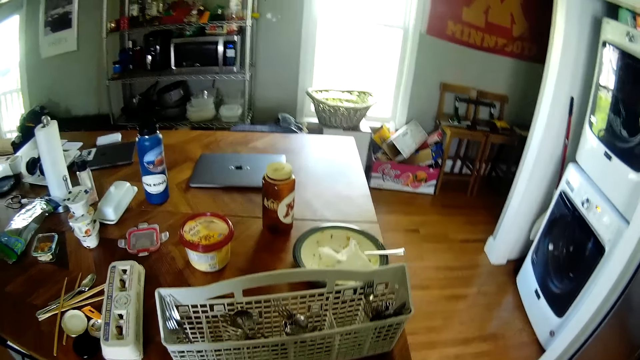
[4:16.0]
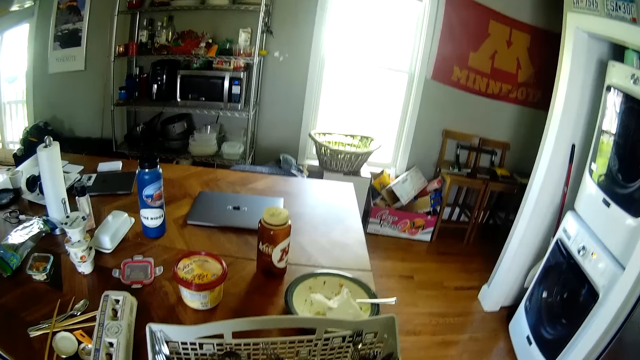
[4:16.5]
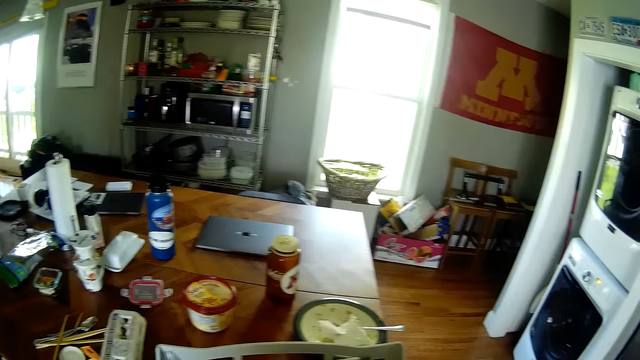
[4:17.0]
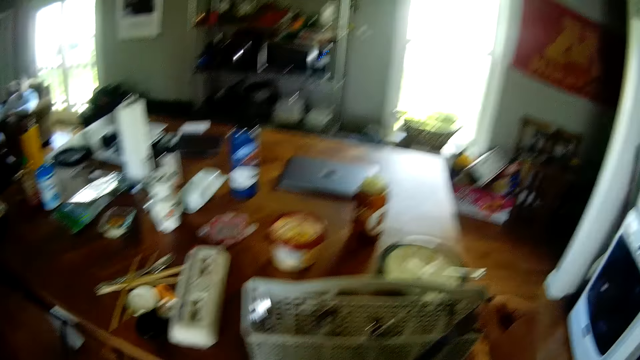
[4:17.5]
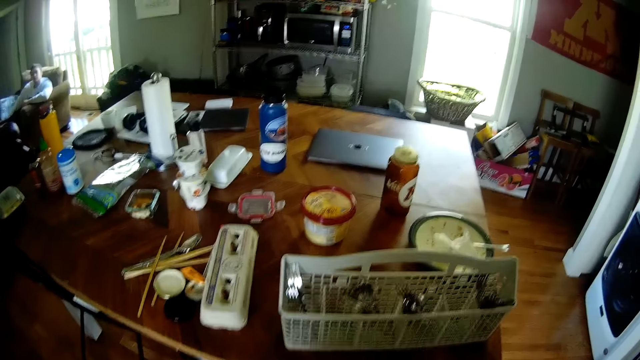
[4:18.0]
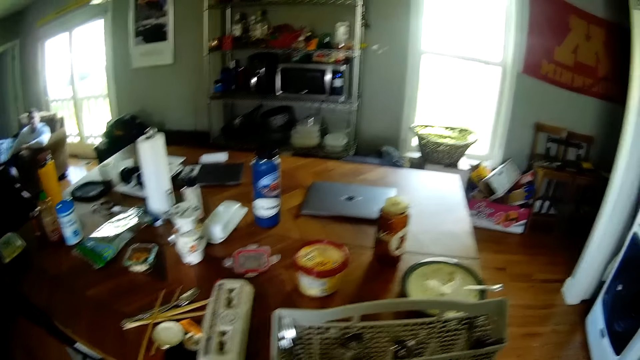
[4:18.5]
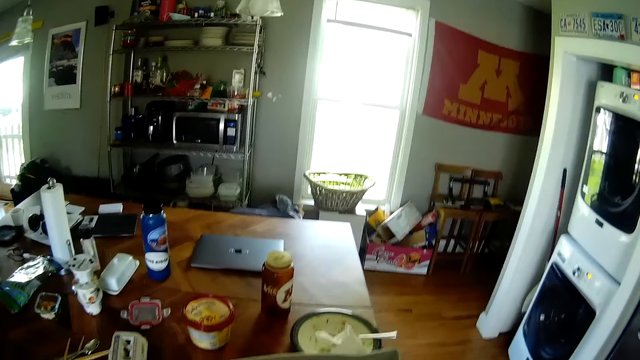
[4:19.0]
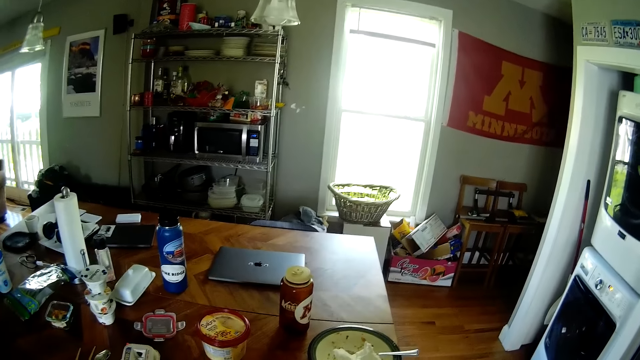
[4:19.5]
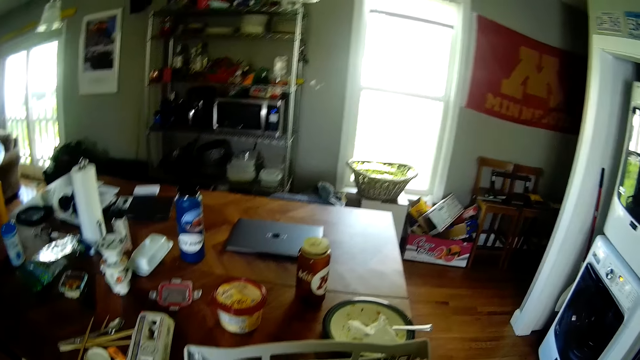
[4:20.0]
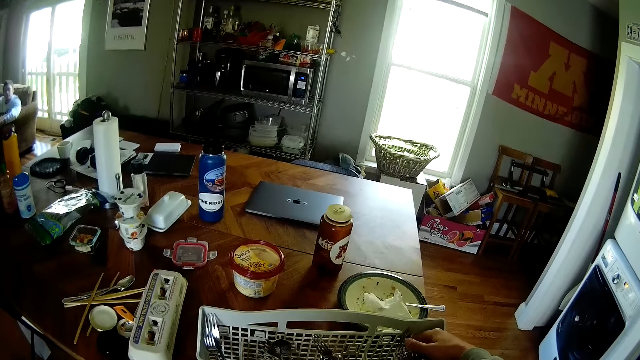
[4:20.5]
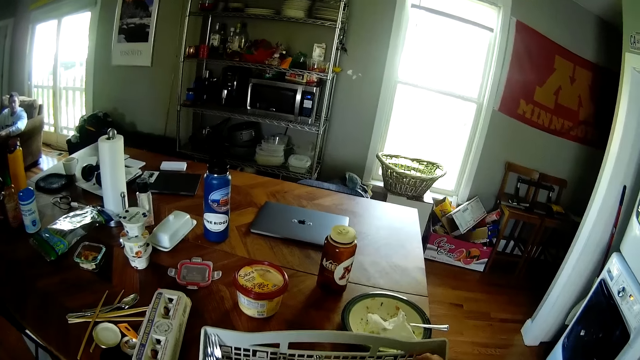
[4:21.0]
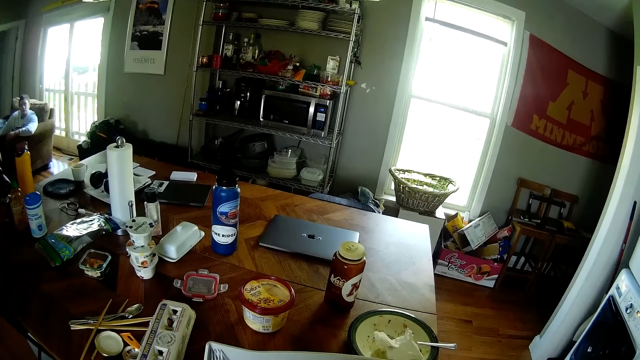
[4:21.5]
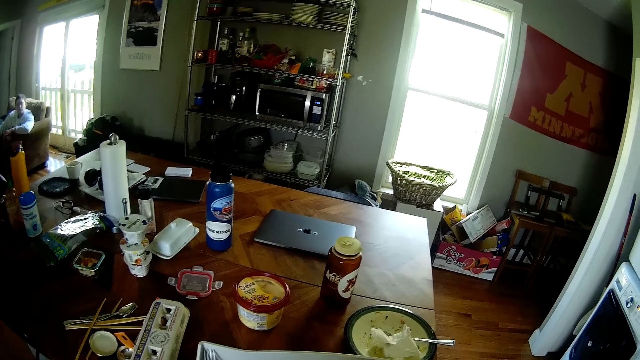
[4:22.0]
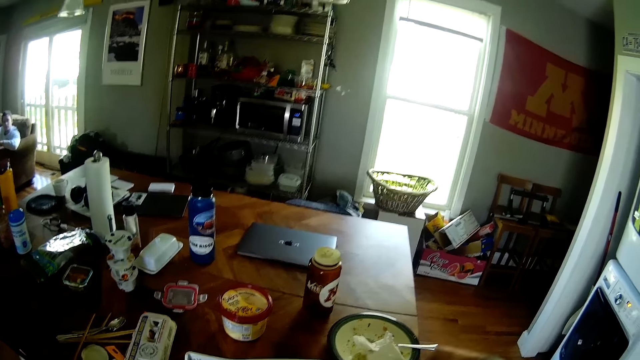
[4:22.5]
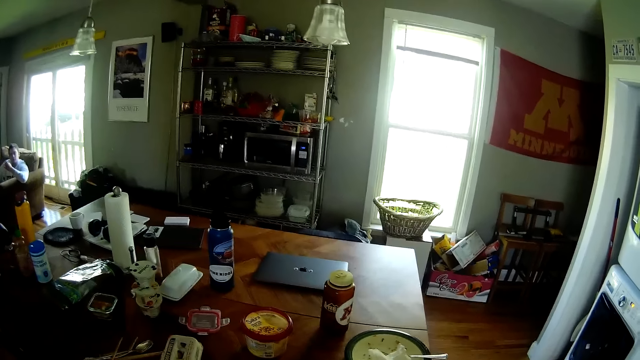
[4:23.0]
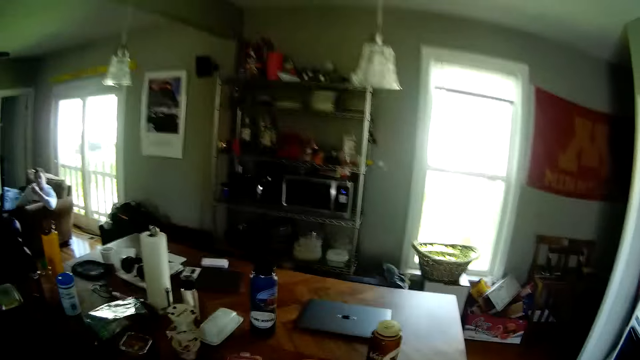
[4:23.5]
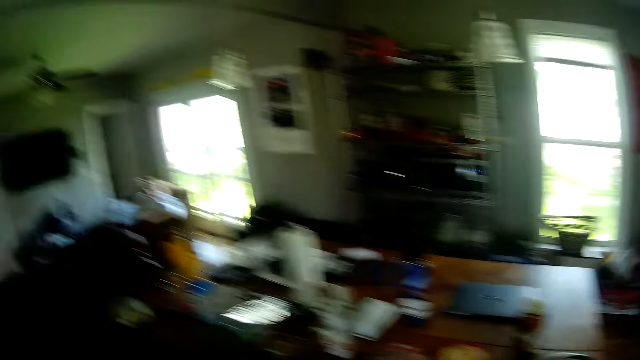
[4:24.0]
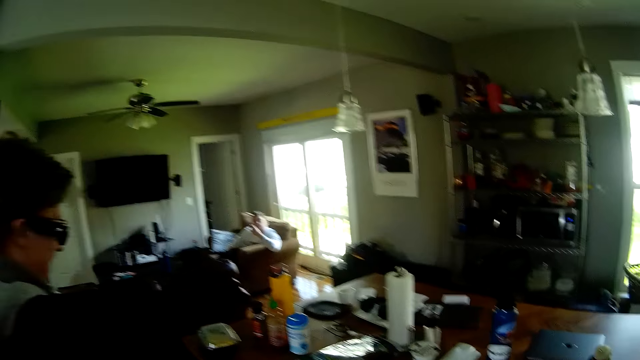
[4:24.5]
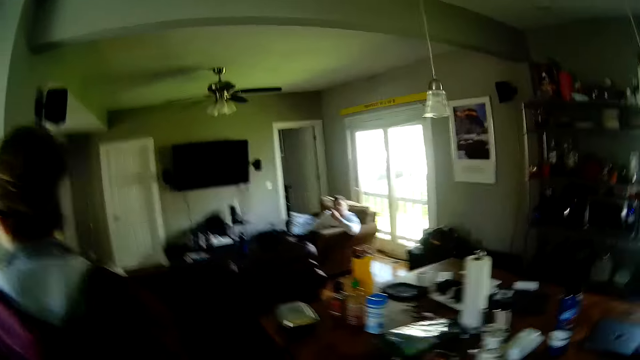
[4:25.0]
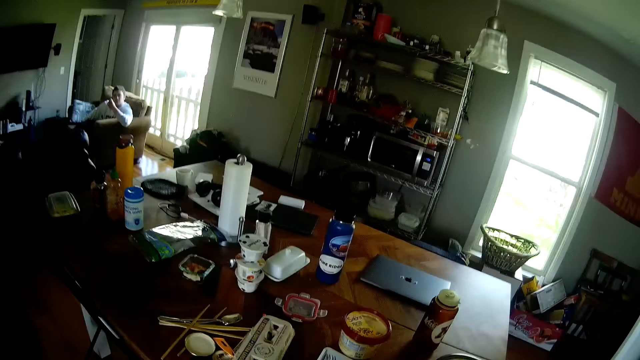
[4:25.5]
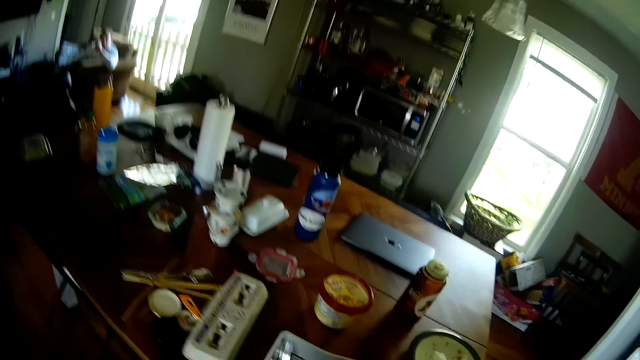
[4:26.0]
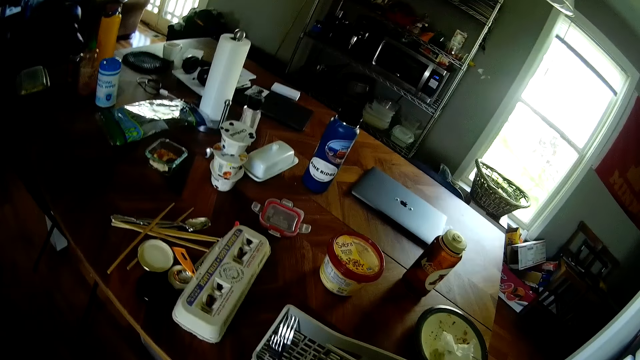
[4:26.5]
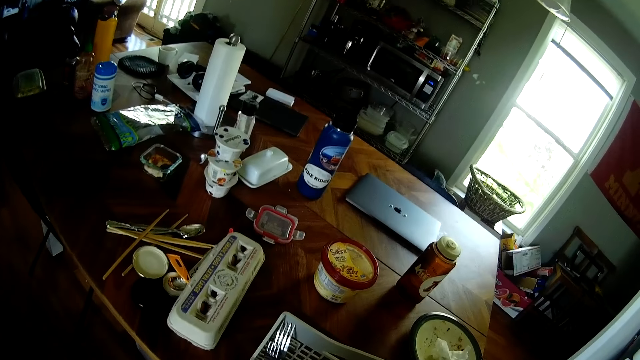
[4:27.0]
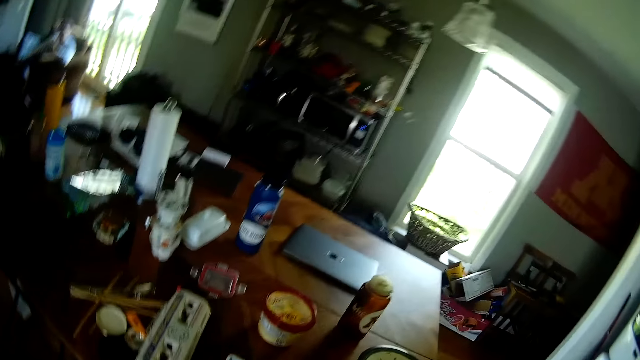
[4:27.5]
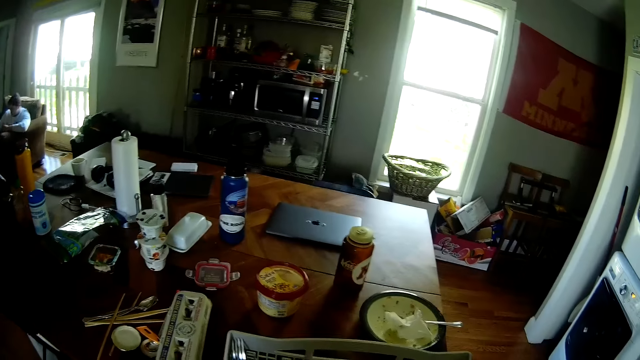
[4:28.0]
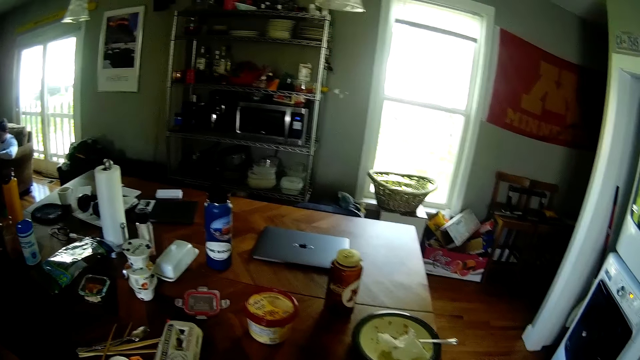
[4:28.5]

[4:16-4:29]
The camera wearer picks a knife in a rack. They put the knife in a drawer. They pick a fork from the basket on the dining table. They pick spoons in the rack. They put the spoons in the drawer. They converse with a person. They pick spoons in the rack.

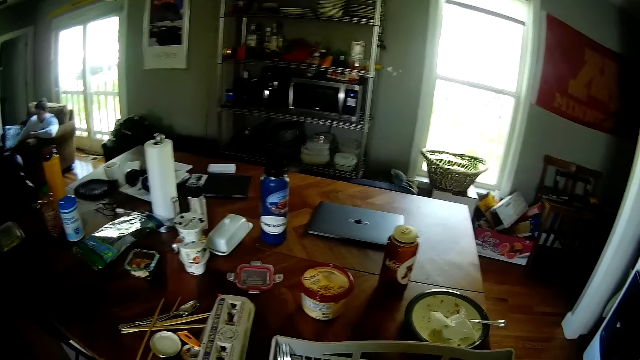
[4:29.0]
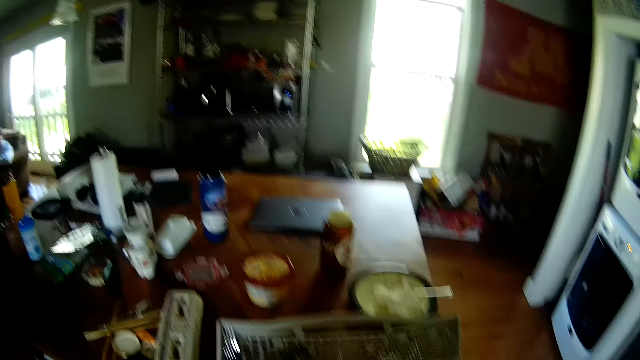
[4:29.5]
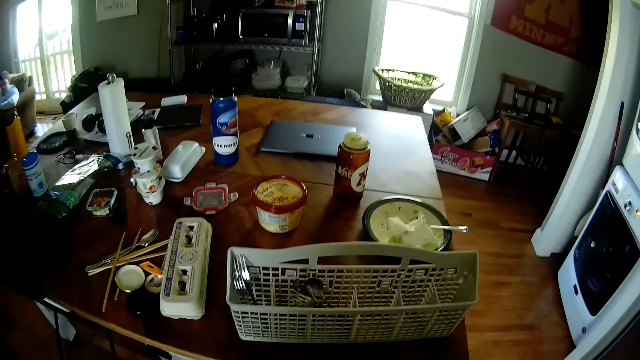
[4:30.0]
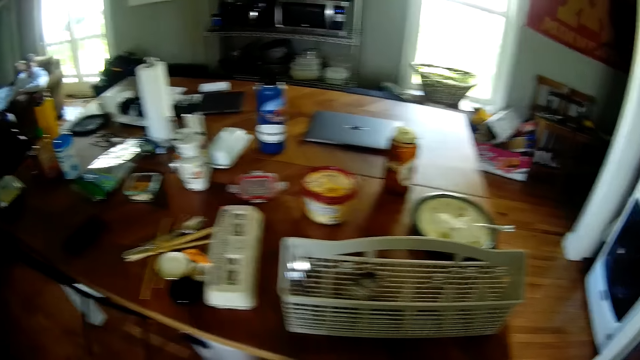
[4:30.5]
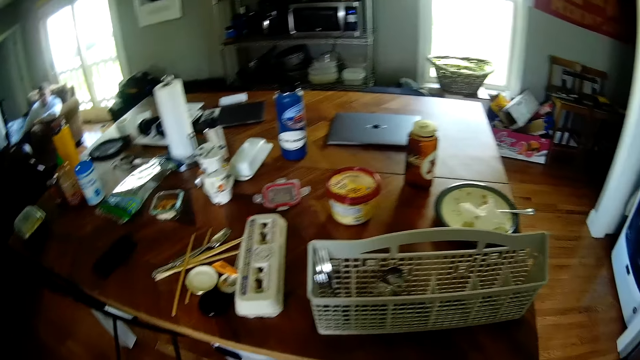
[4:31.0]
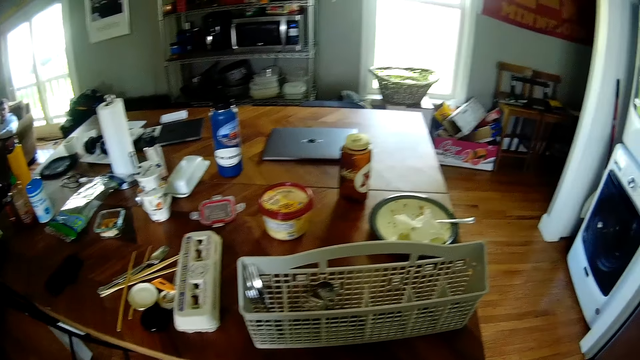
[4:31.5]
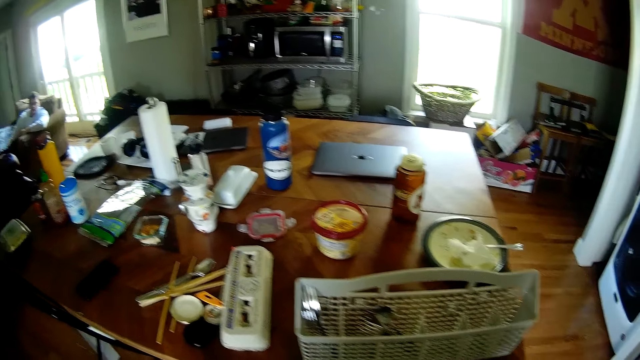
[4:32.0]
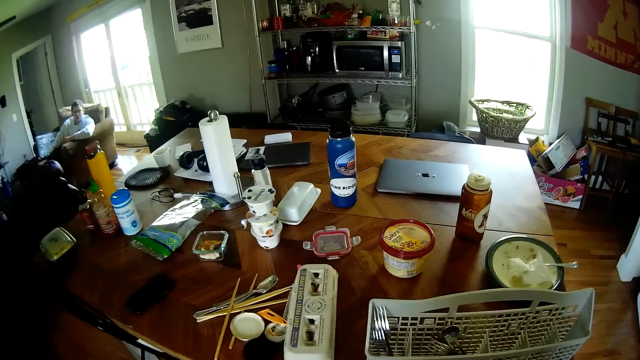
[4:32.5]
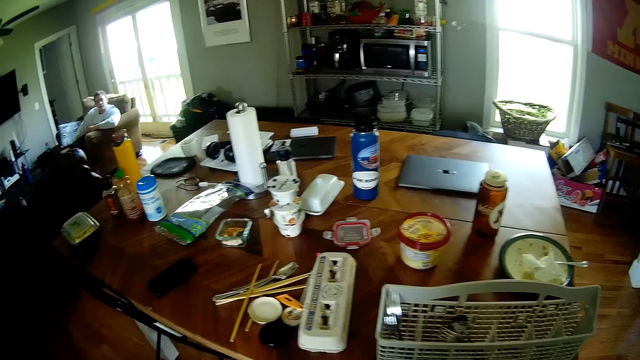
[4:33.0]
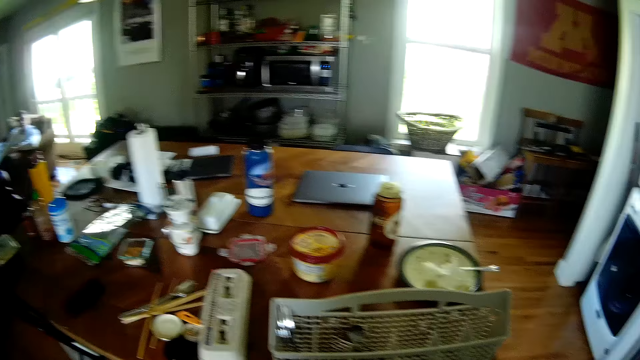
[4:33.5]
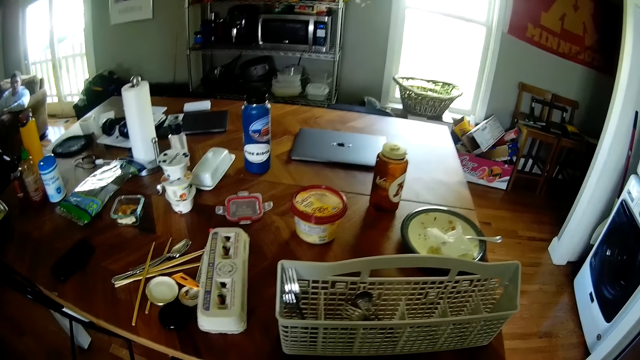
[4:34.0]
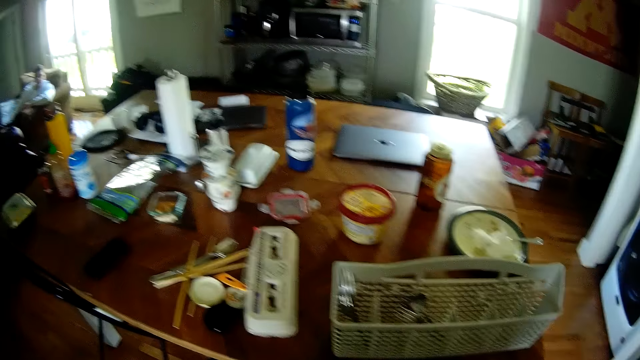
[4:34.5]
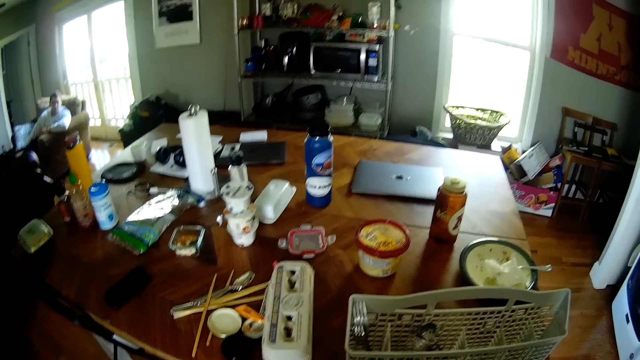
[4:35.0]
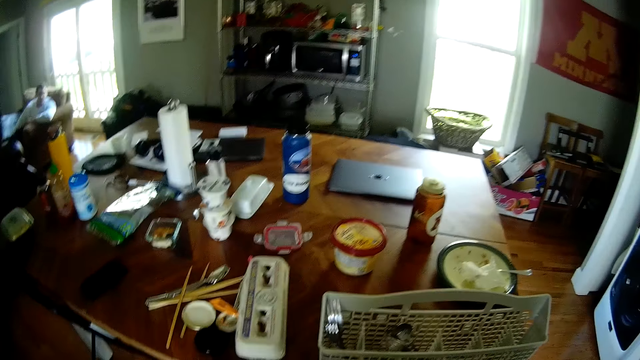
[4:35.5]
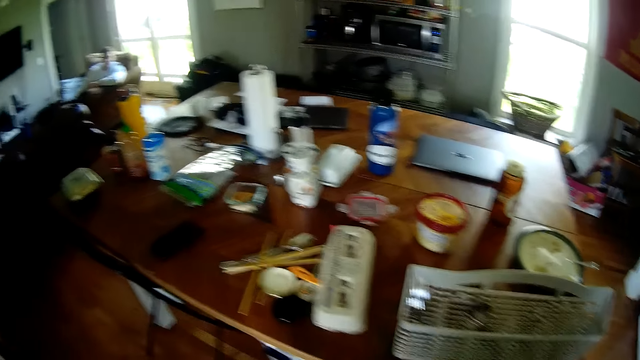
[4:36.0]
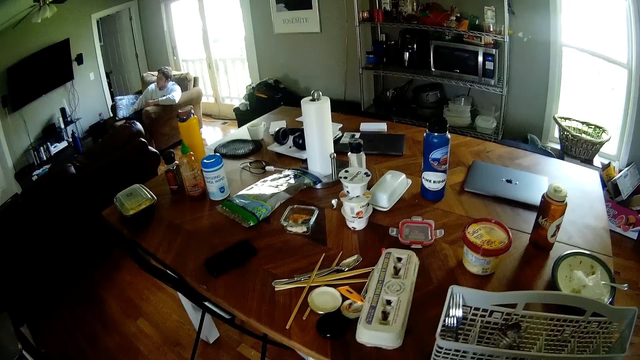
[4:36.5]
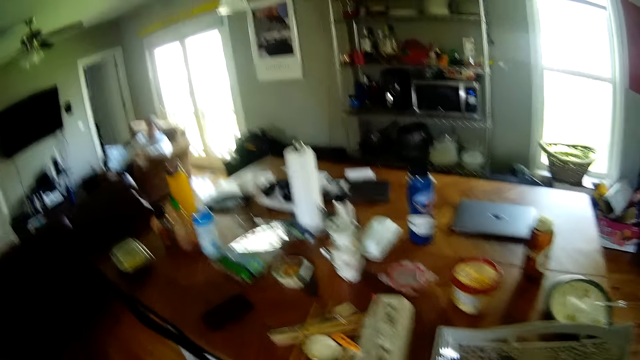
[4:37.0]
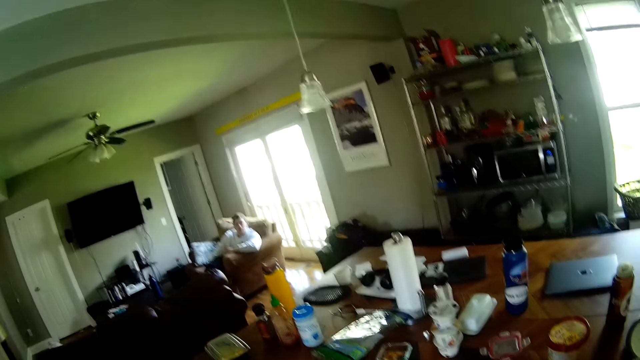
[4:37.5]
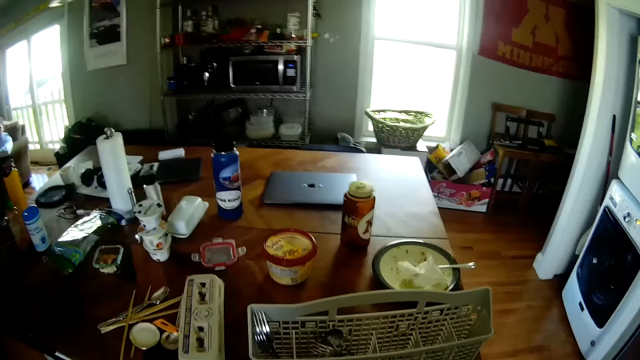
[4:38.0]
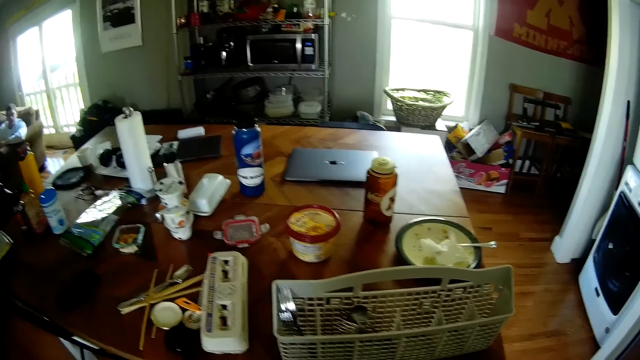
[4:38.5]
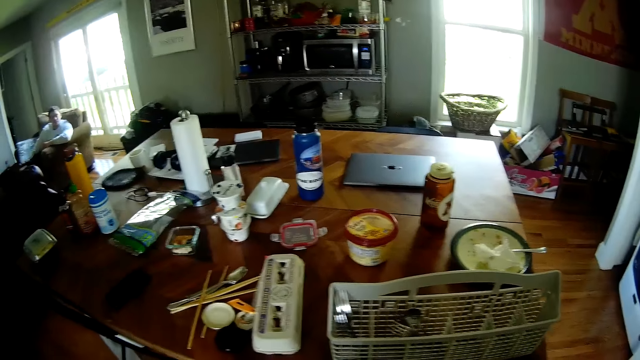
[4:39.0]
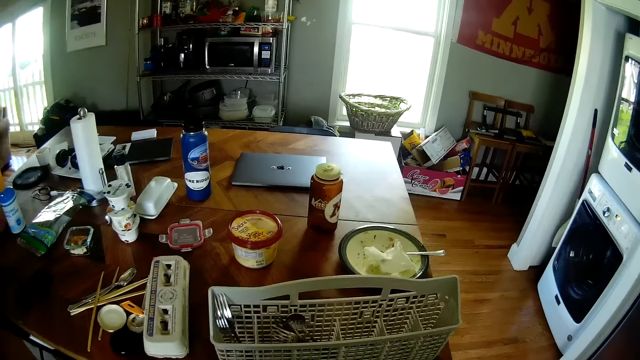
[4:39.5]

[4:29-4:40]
The camera wearer picks a fork from the basket on the dining table. They put spoons in a drawer. A person converses with the camera wearer. The camera wearer converses with the person. The person converses with the camera wearer. The camera wearer arranges the spoons in the drawer. They converse with the person.
